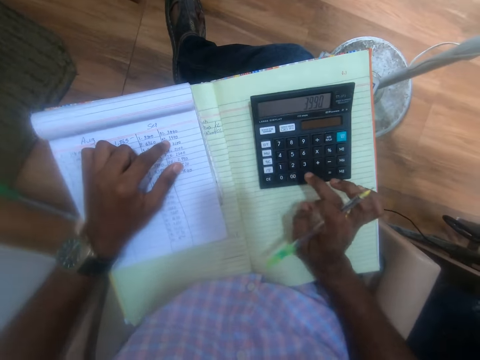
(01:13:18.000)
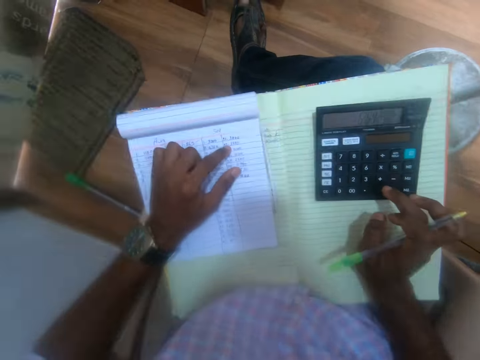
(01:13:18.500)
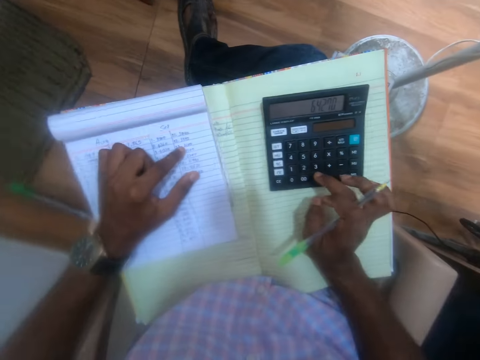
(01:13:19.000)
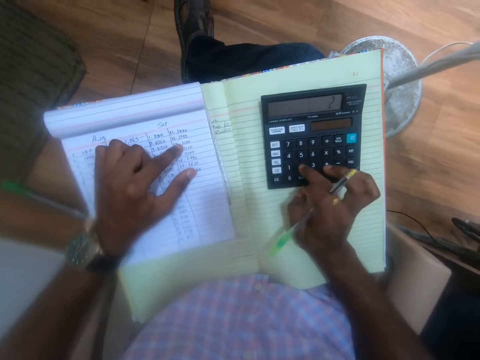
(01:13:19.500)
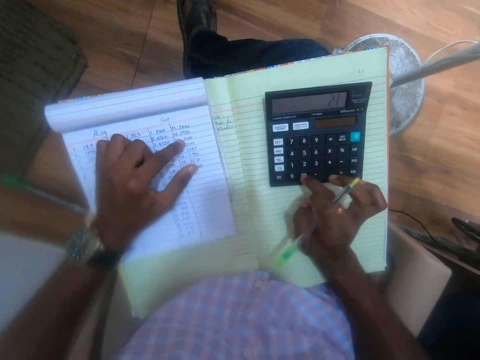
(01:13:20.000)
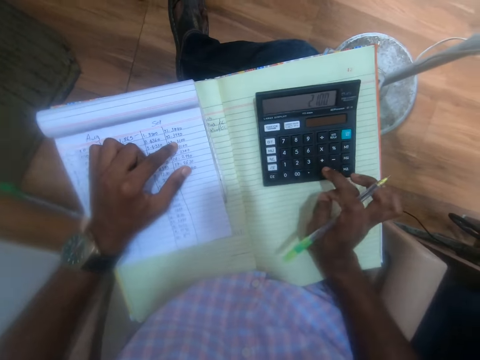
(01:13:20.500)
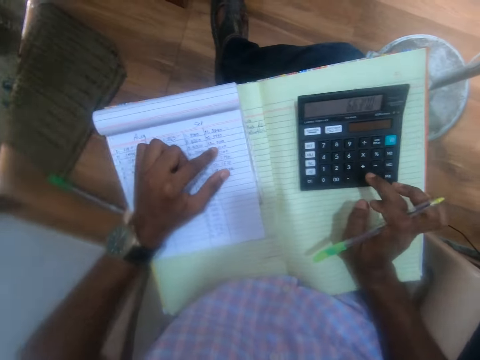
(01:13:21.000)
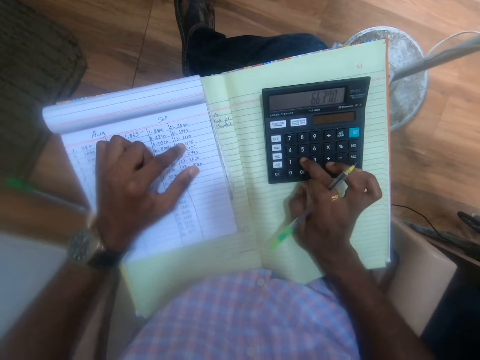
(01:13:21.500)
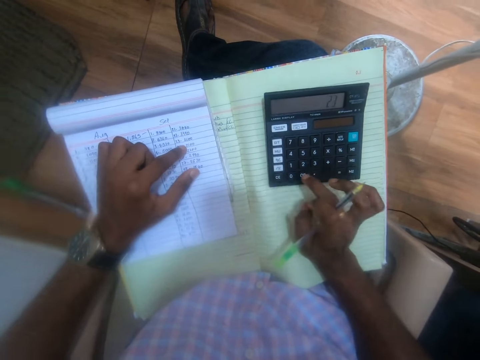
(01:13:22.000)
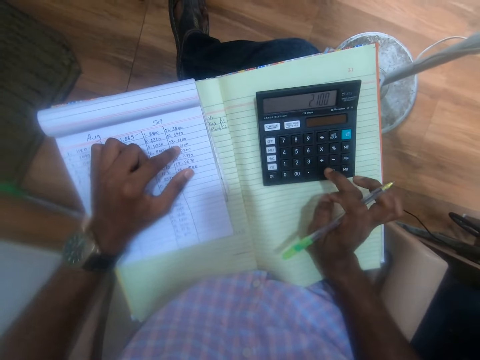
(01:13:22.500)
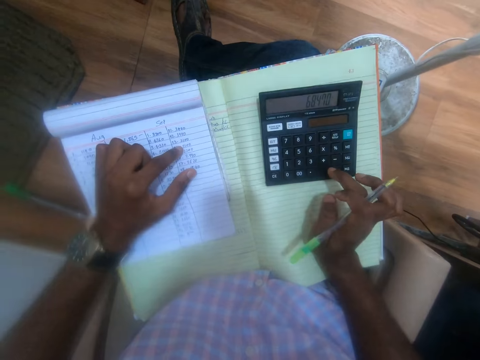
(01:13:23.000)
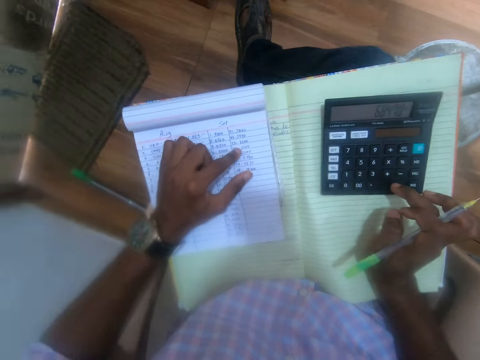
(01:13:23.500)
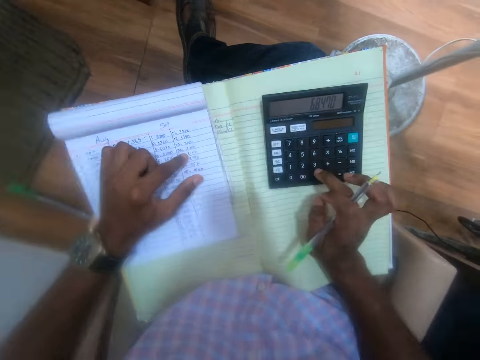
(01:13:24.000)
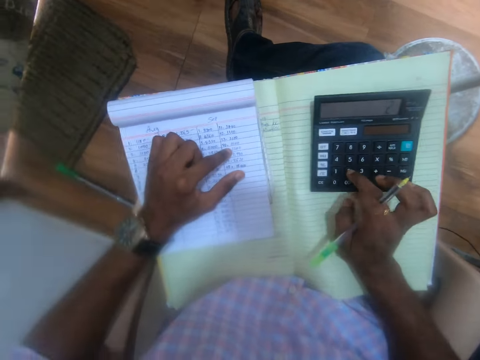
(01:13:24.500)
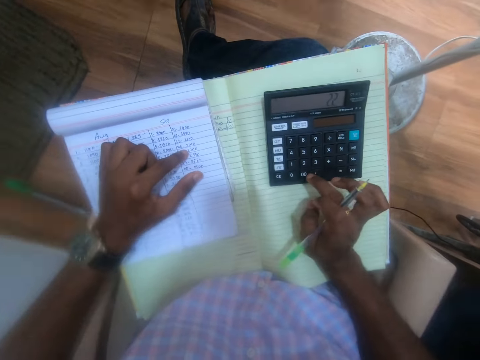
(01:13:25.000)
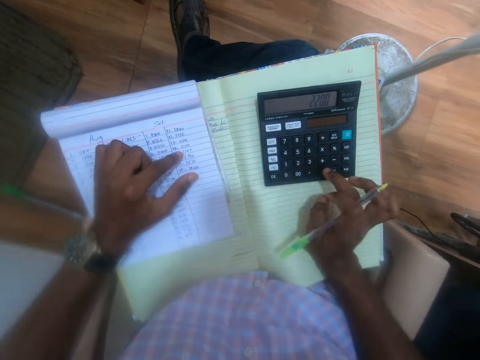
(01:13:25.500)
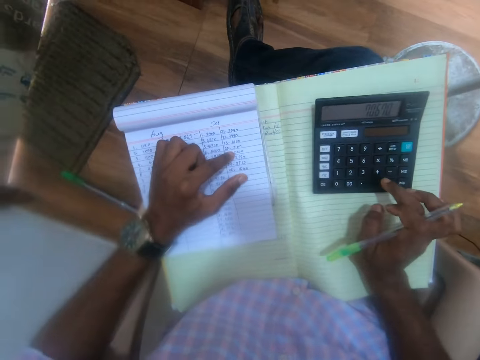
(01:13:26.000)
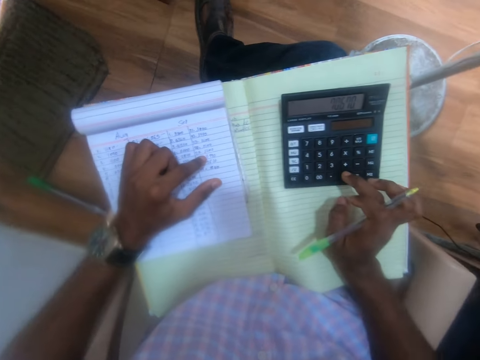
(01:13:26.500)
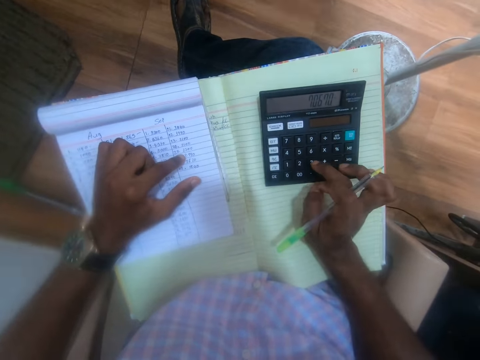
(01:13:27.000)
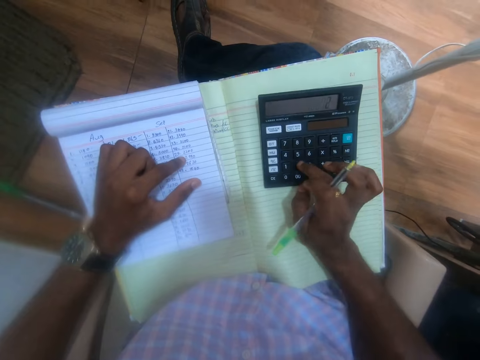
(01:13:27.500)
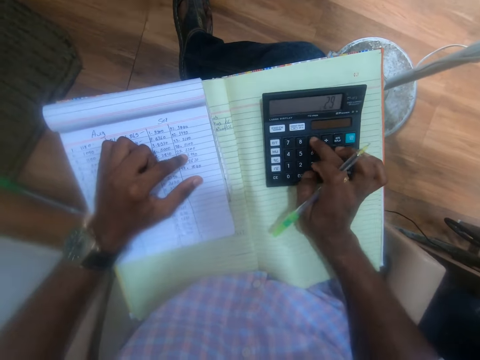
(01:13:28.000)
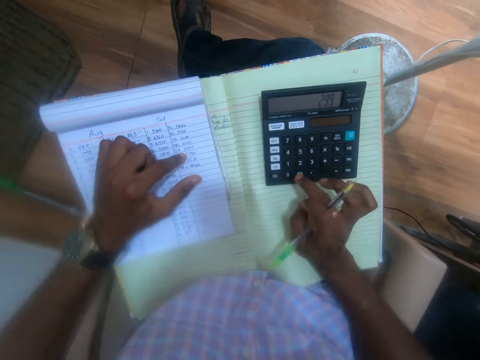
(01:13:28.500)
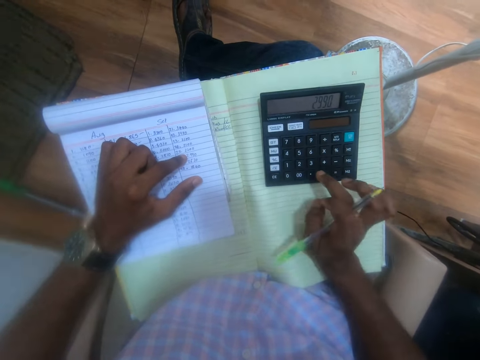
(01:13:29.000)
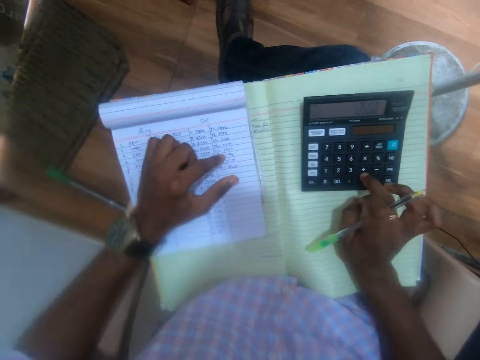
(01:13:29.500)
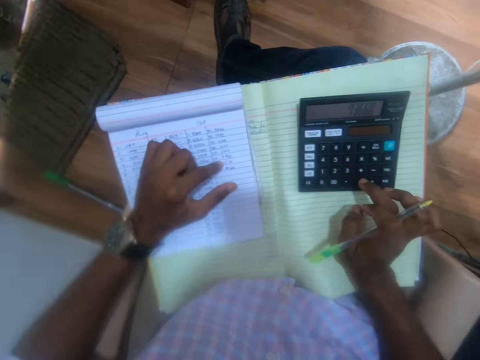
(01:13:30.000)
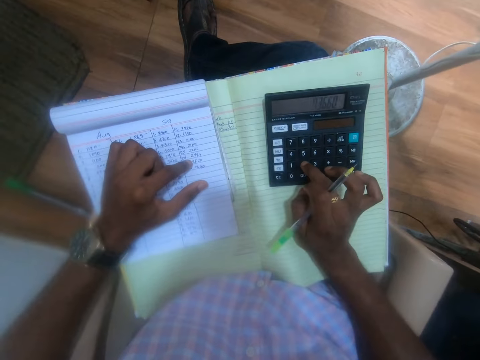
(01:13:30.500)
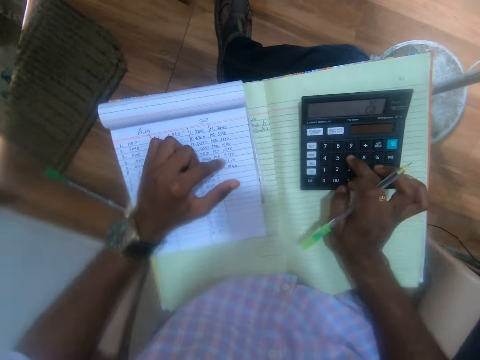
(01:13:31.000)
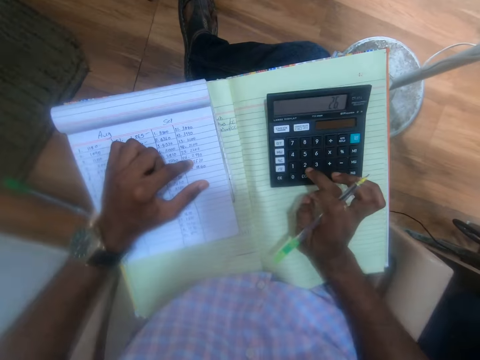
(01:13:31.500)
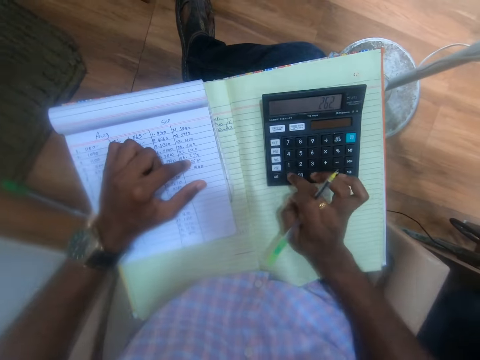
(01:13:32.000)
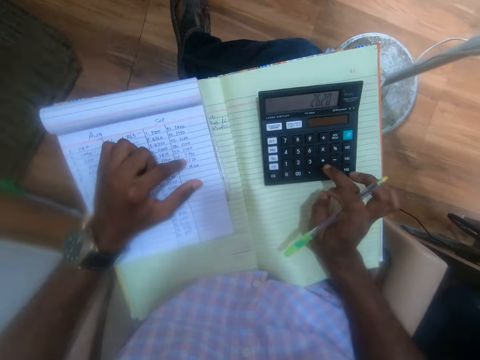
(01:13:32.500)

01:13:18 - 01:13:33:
The camera wearer moves a hand around the book. They use the calculator. They move a hand around the book. They use the calculator. They move a hand around the book. They use the calculator. They move a hand around the book. They use the calculator. They move a hand around the book. They use the calculator.

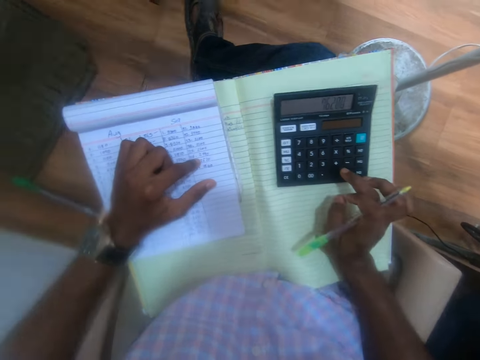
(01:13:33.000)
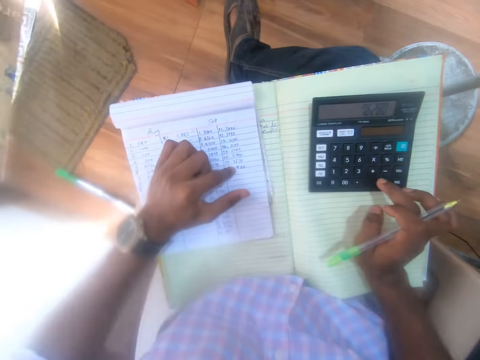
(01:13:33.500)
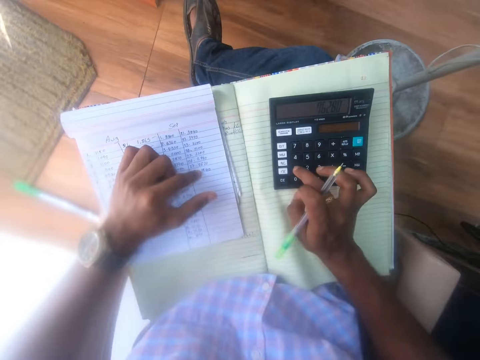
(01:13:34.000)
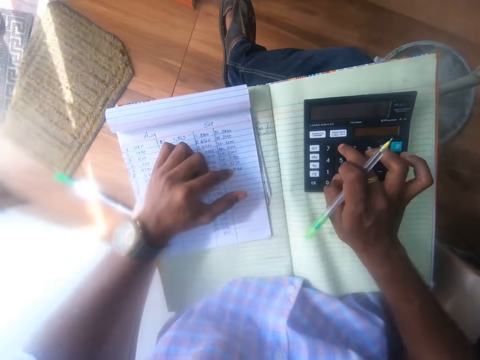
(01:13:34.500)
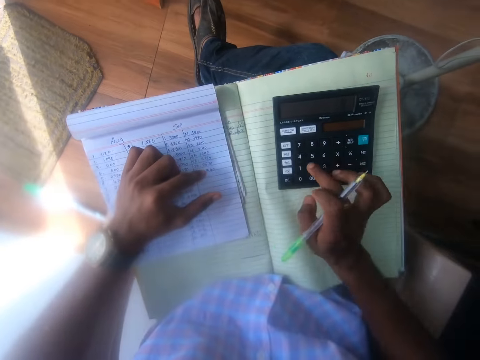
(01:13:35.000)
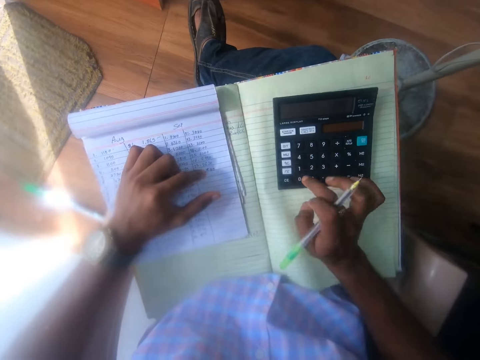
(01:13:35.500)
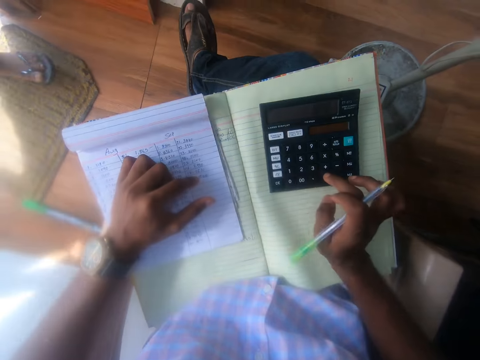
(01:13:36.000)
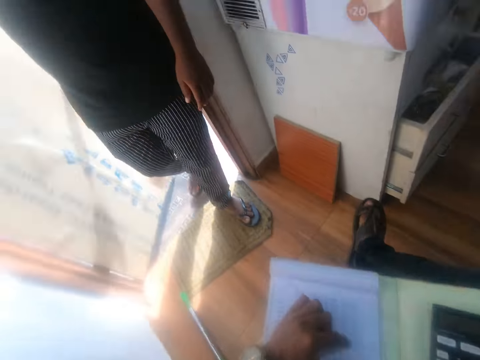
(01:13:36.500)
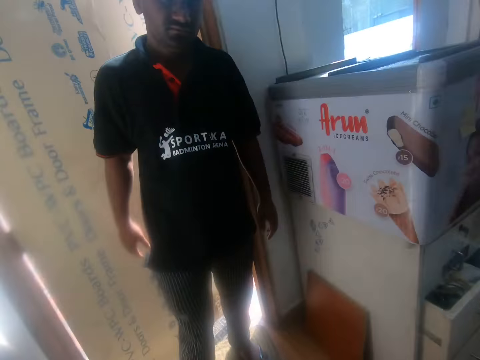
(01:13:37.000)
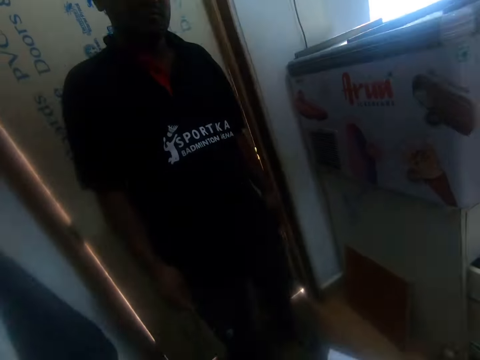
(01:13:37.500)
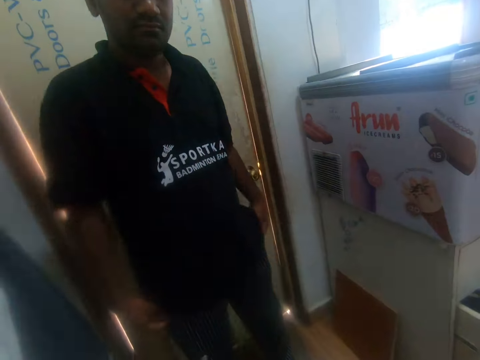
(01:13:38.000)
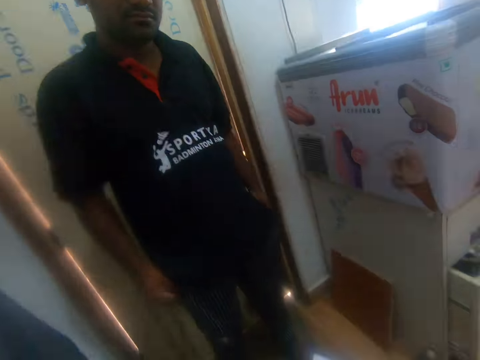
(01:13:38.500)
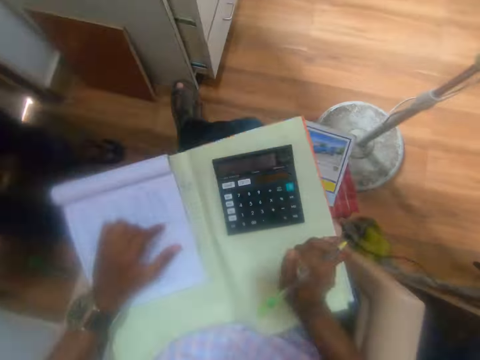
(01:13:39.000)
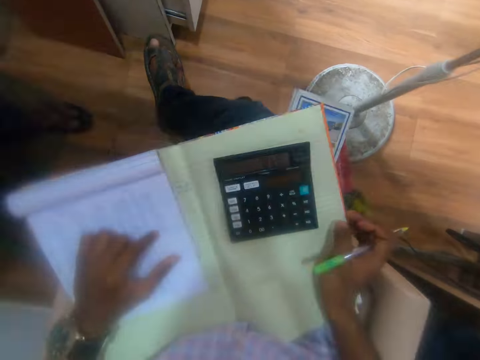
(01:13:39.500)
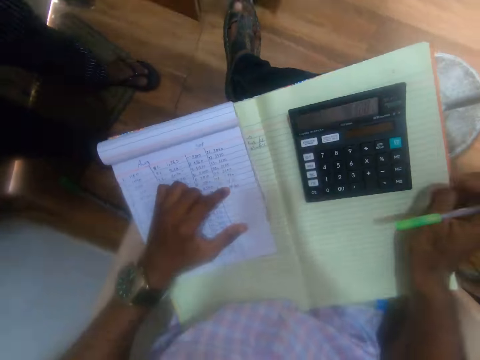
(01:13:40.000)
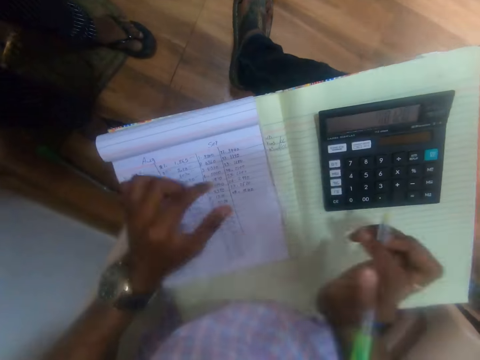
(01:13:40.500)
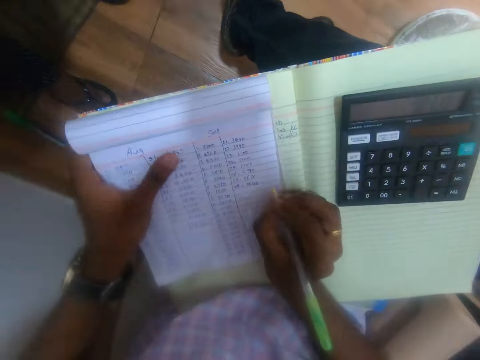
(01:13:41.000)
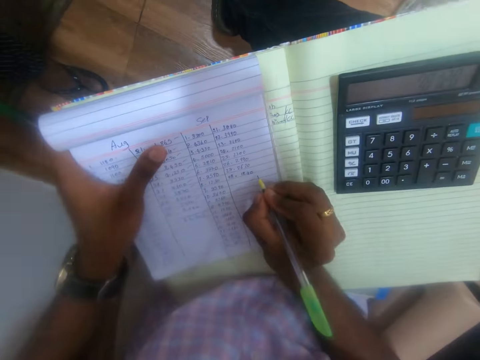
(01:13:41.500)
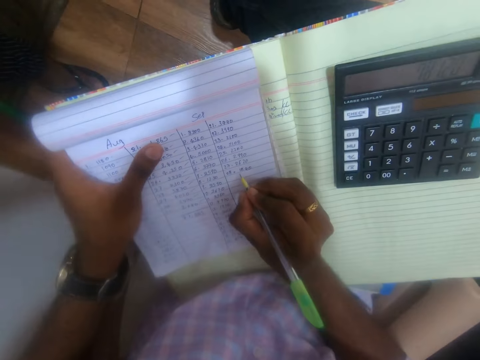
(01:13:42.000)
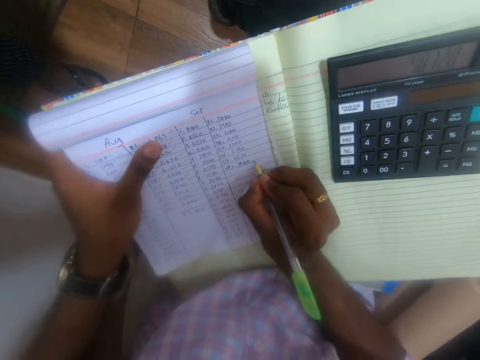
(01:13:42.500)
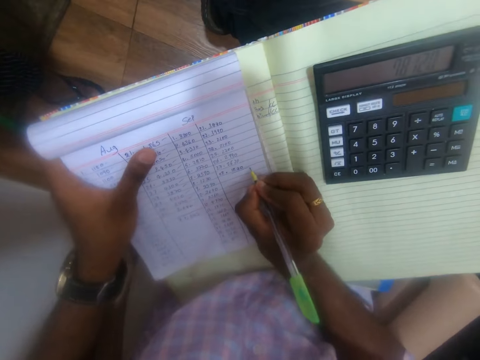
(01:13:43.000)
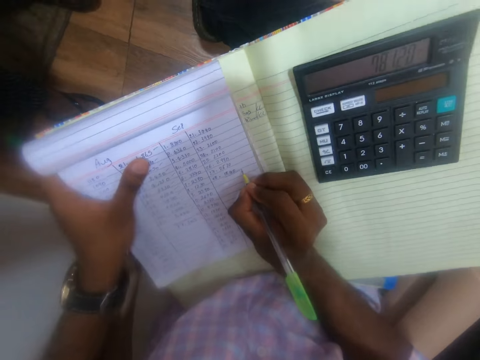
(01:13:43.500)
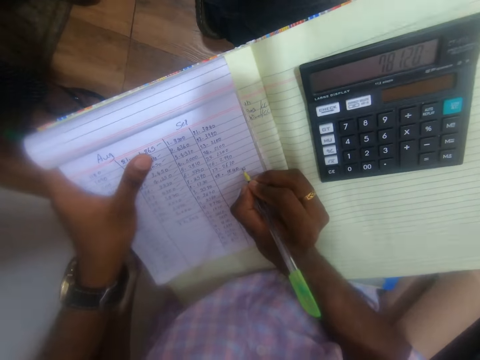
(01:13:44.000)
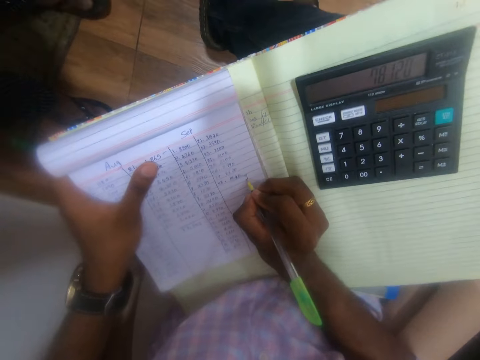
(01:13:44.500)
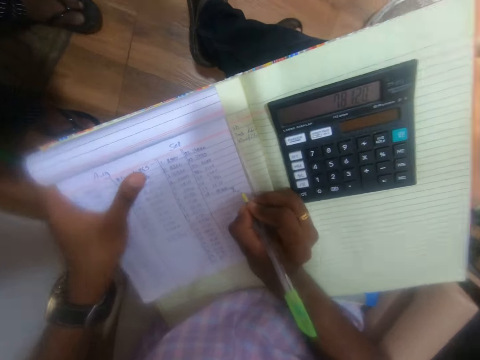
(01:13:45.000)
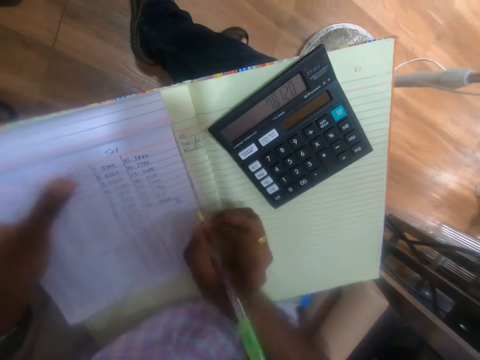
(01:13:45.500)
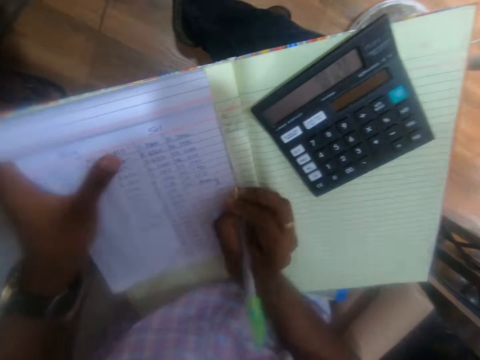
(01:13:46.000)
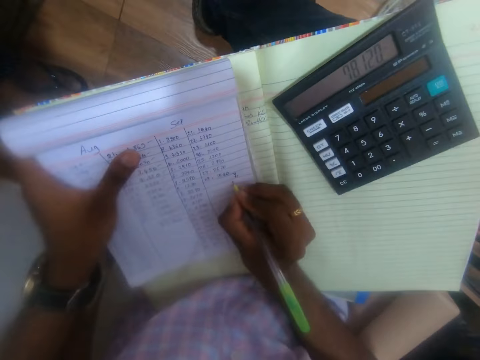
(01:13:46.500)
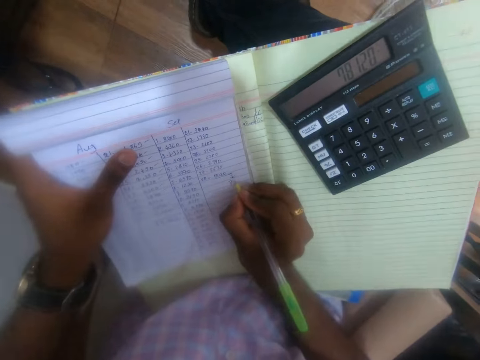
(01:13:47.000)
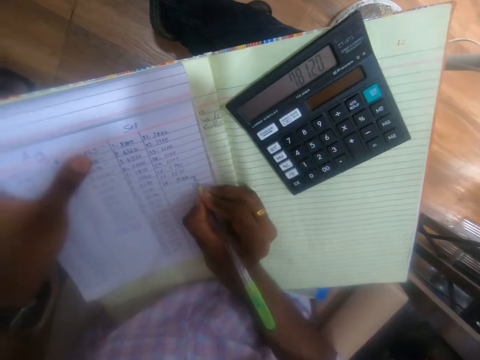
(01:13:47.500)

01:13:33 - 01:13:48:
The camera wearer moves his hand around the book. He uses the calculator. A man opens a door in the room with his right hand. The man walks into the room and closes the door with his right hand. The camera wearer looks at the man. He converses with the man. He moves the notebook on his lap with his right hand. He writes on the white jotter with the pen in his right hand. He talks to the man. He moves the calculator on the notebook with his right hand. He writes on the white jotter with the pen in his right hand.
